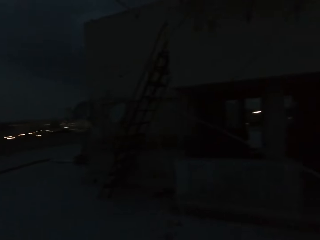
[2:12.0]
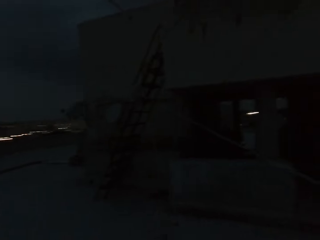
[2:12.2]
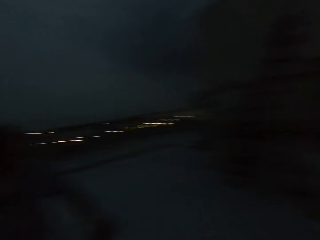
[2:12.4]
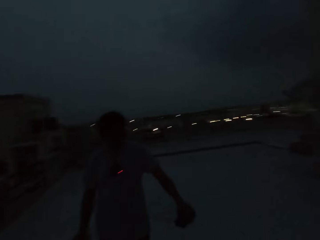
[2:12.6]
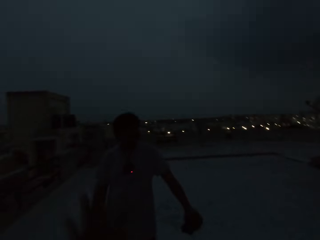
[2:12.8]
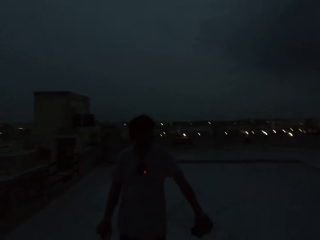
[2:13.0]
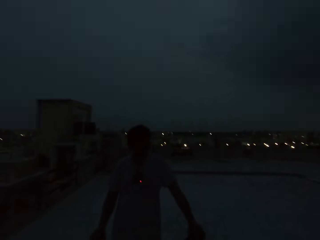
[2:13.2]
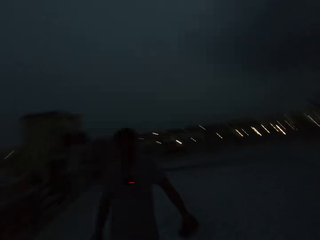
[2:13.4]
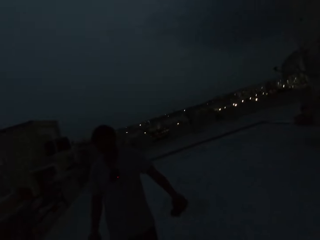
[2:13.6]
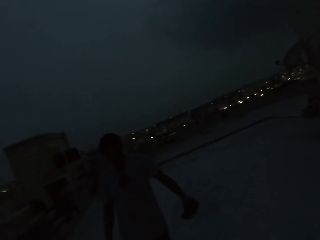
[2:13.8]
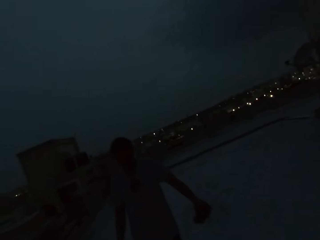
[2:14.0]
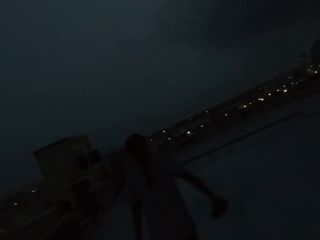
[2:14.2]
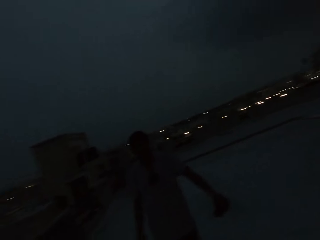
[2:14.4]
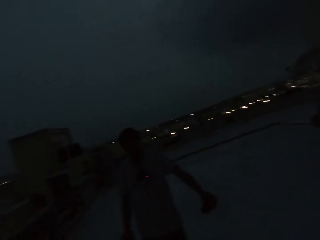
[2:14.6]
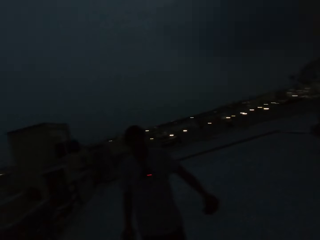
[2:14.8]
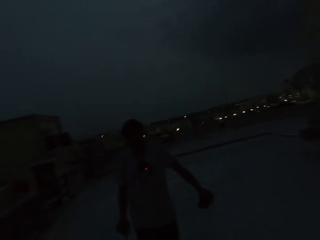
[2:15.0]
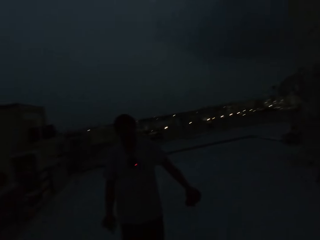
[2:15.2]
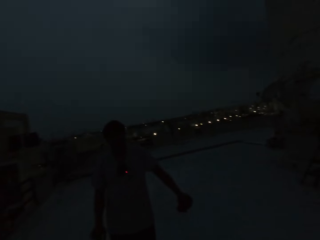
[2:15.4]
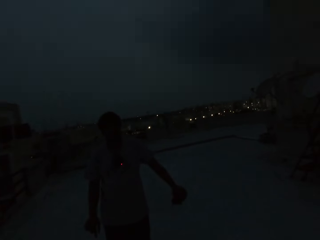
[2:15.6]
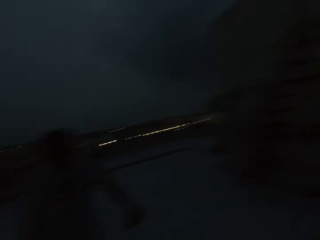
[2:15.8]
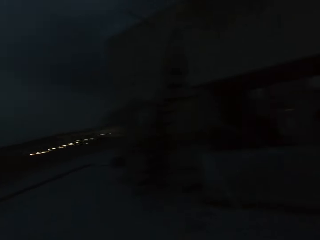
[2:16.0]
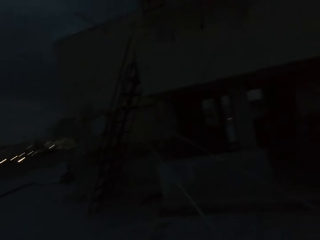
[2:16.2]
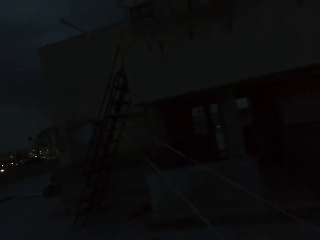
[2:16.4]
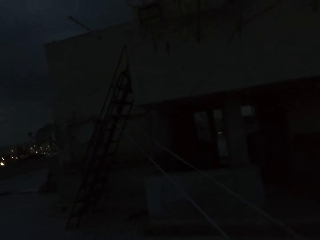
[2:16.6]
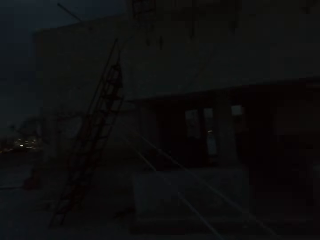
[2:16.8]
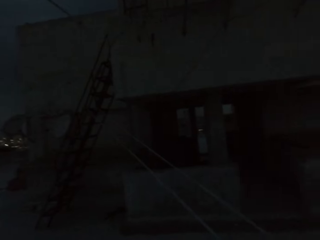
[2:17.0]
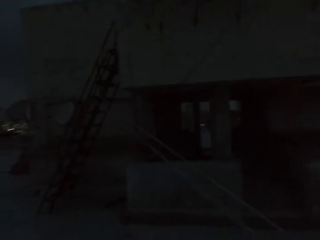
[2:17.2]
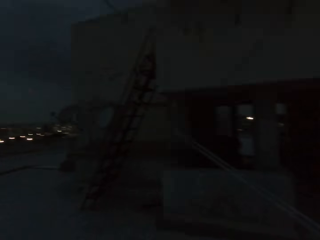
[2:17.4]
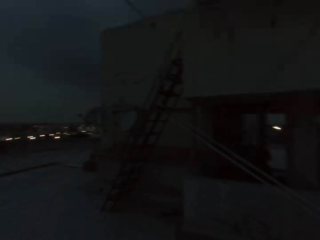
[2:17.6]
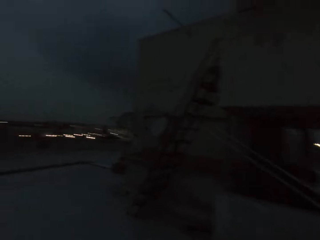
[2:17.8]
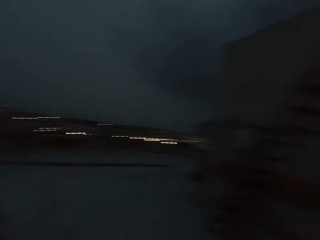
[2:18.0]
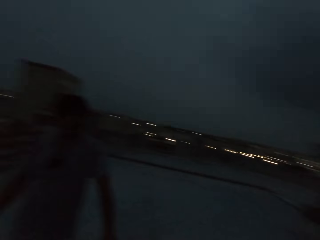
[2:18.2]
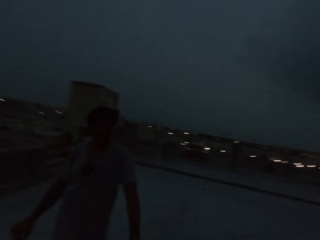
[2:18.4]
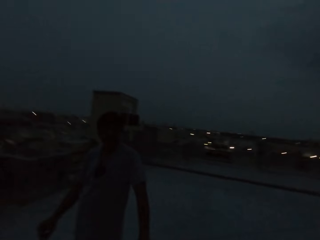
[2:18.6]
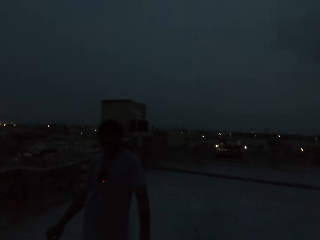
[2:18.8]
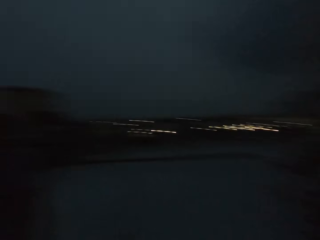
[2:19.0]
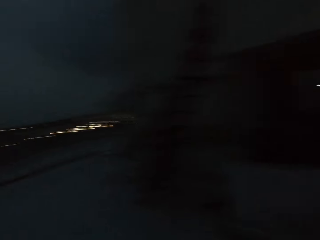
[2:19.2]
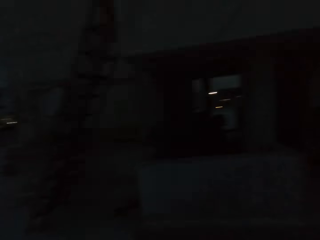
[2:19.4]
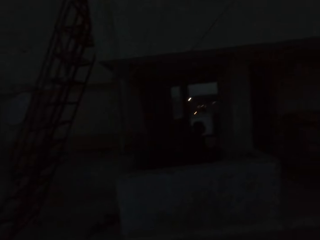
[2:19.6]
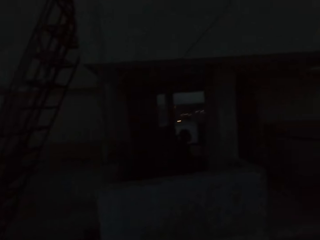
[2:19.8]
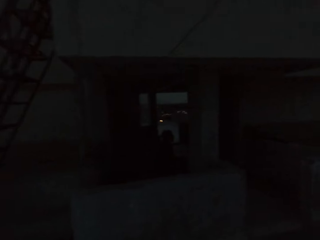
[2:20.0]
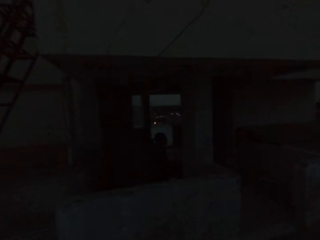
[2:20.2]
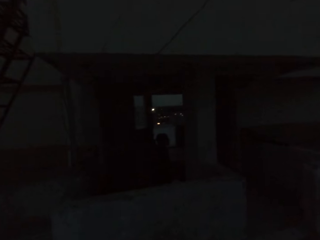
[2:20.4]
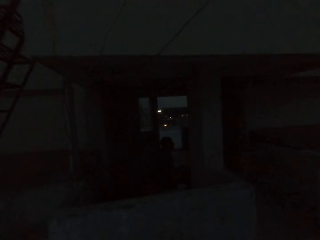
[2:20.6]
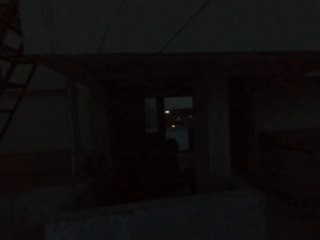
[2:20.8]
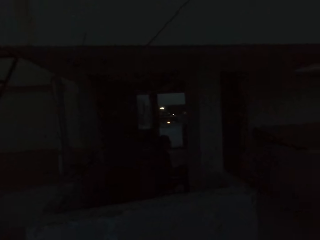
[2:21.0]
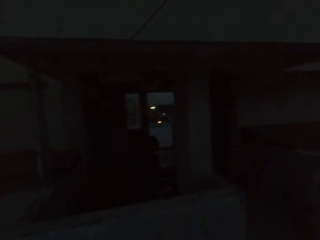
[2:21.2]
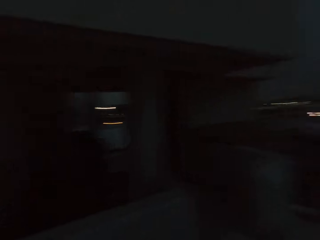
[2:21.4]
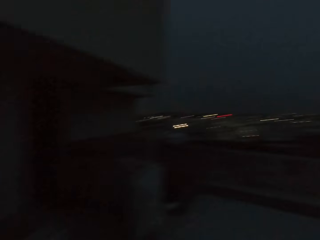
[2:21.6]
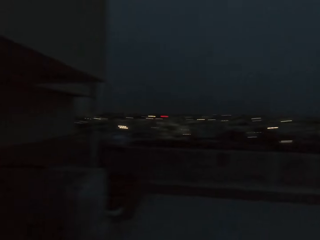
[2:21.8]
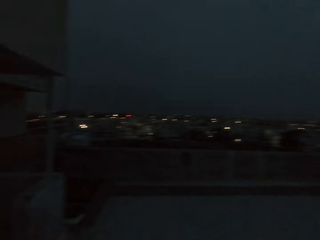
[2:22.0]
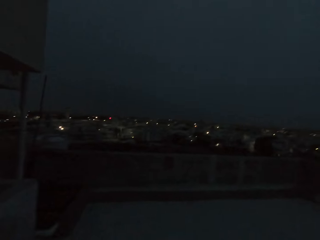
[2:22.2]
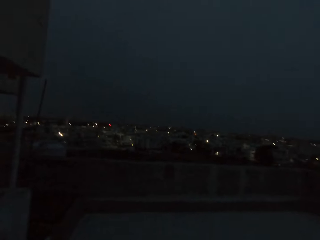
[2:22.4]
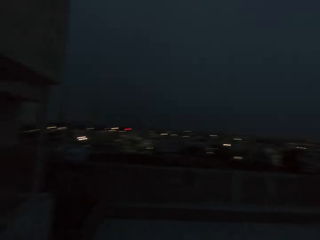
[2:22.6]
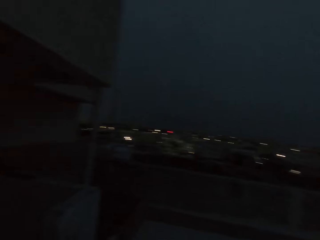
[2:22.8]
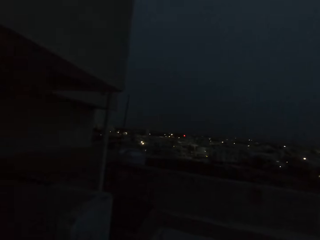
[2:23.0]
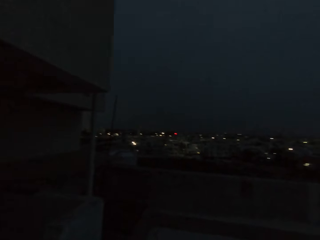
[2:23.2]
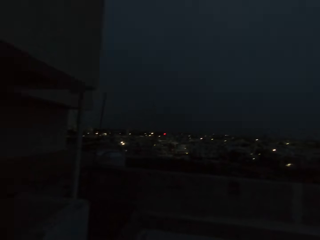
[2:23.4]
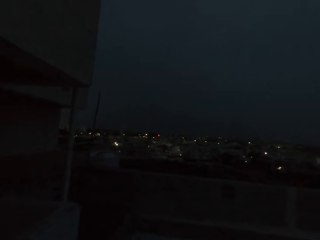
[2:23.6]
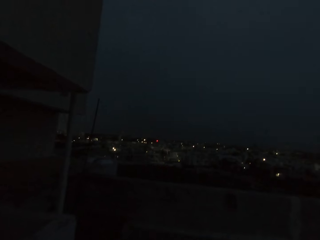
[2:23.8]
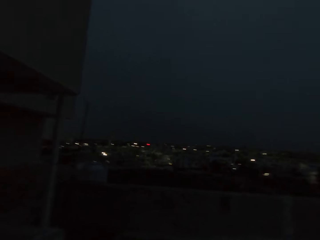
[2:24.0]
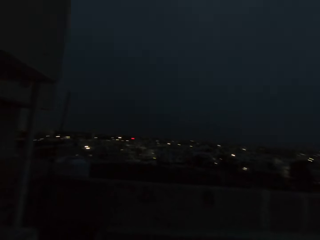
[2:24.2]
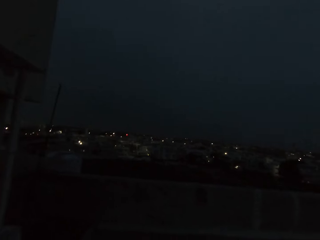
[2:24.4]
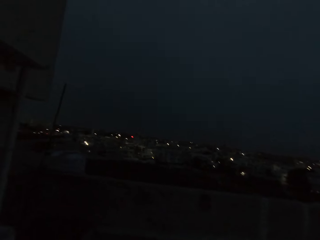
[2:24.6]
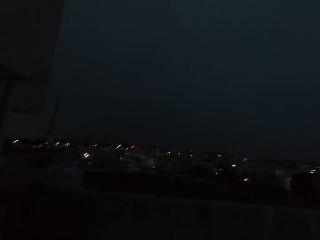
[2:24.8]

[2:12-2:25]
The camera wearer walks around. They converse with a girl.

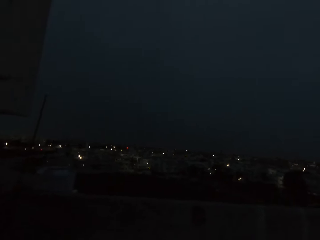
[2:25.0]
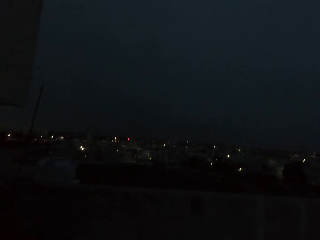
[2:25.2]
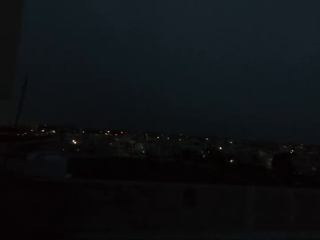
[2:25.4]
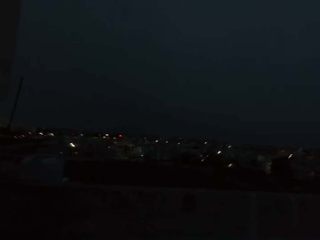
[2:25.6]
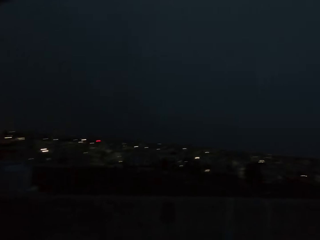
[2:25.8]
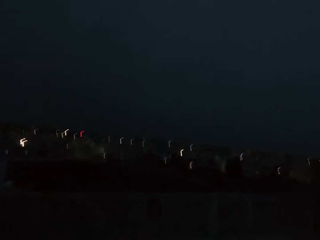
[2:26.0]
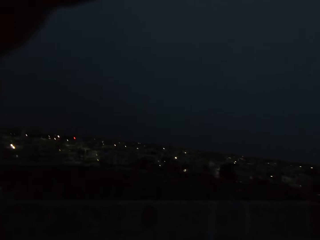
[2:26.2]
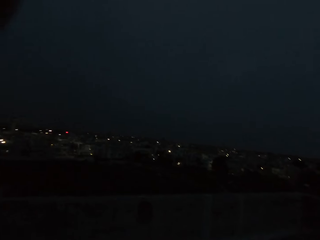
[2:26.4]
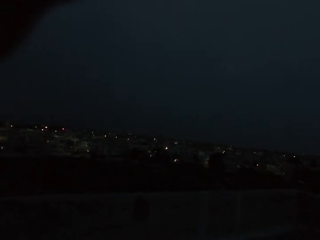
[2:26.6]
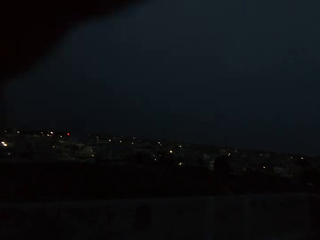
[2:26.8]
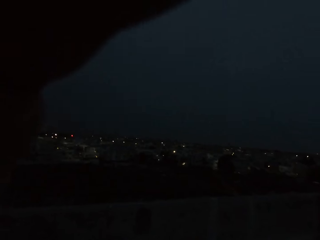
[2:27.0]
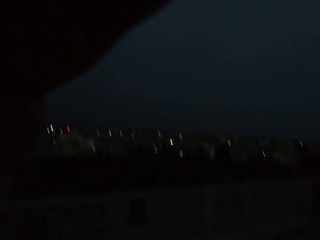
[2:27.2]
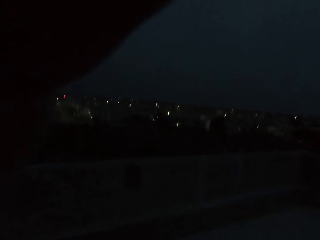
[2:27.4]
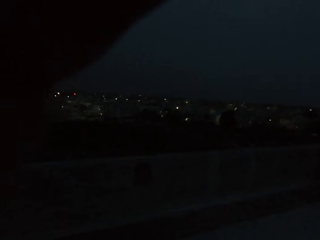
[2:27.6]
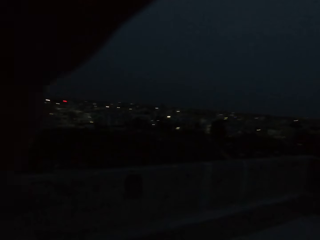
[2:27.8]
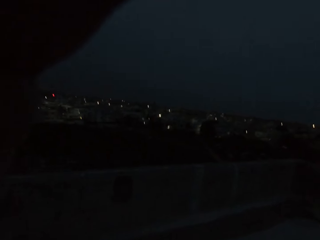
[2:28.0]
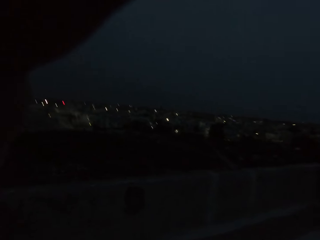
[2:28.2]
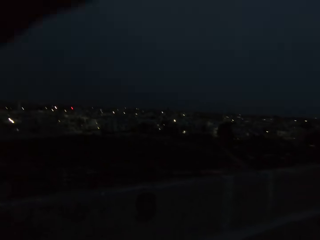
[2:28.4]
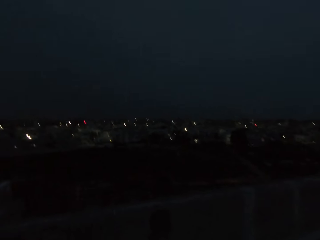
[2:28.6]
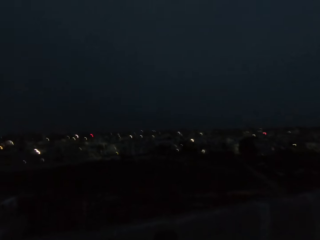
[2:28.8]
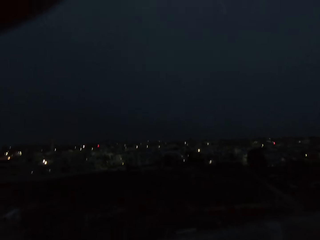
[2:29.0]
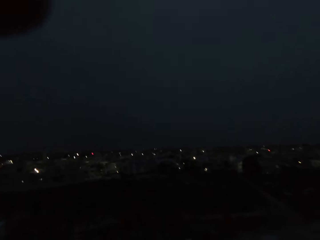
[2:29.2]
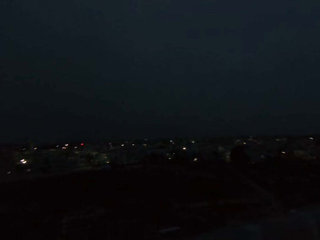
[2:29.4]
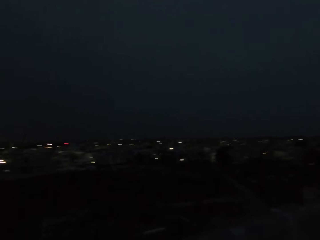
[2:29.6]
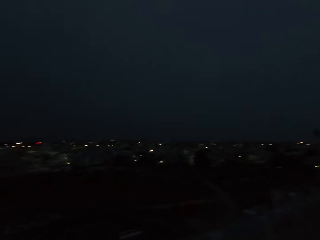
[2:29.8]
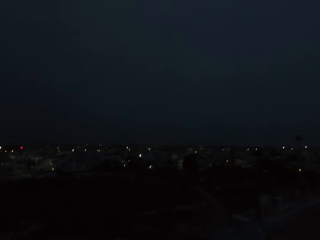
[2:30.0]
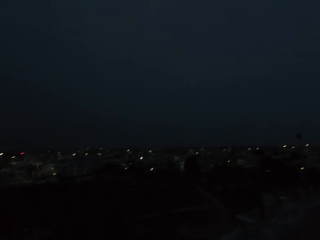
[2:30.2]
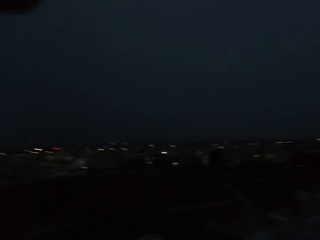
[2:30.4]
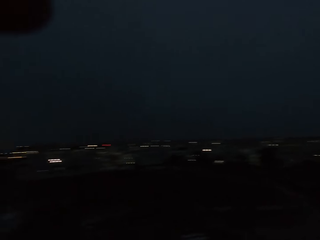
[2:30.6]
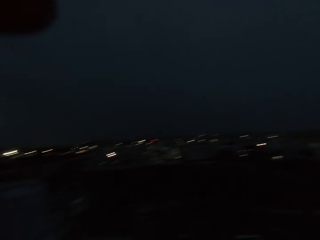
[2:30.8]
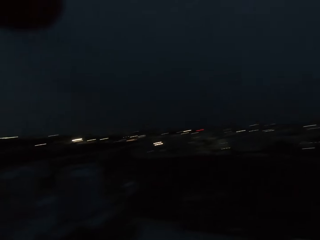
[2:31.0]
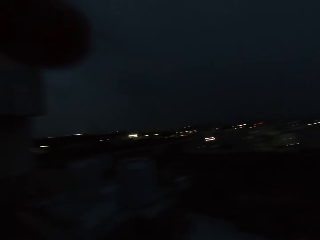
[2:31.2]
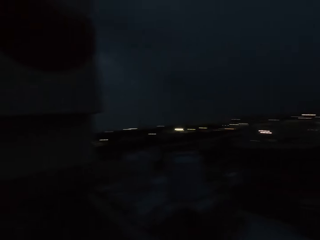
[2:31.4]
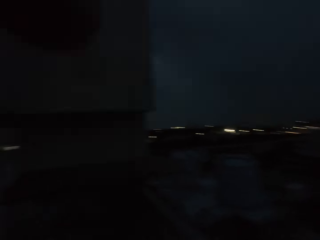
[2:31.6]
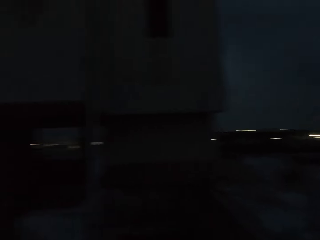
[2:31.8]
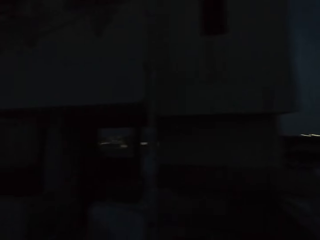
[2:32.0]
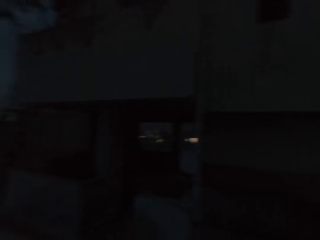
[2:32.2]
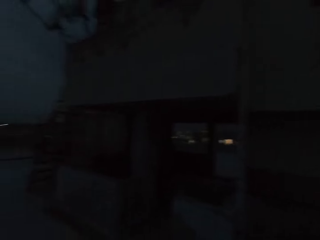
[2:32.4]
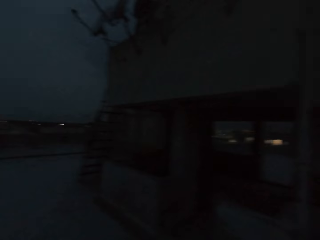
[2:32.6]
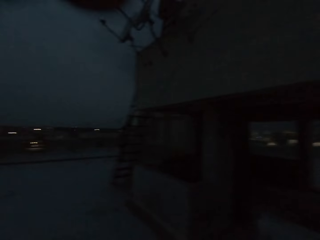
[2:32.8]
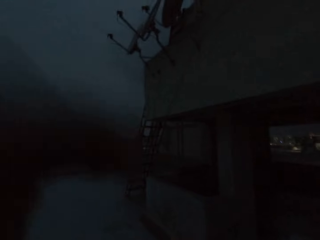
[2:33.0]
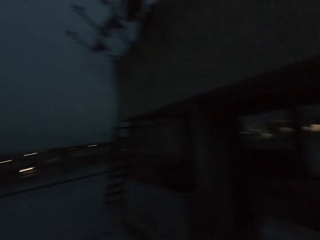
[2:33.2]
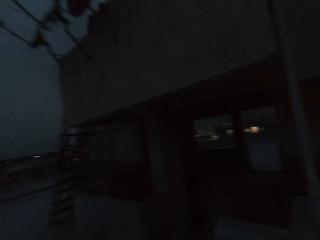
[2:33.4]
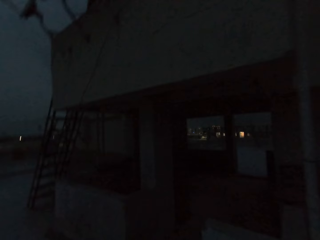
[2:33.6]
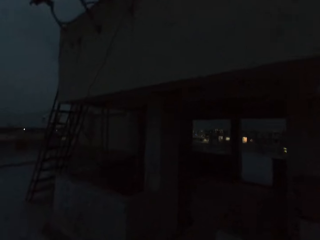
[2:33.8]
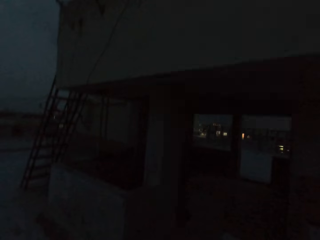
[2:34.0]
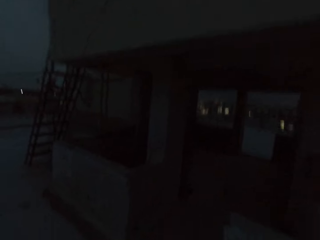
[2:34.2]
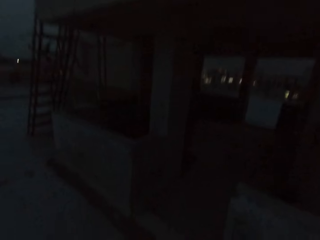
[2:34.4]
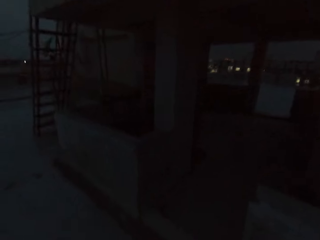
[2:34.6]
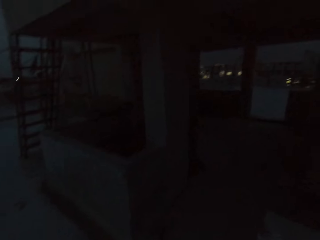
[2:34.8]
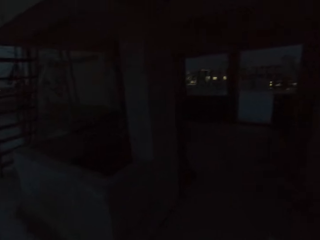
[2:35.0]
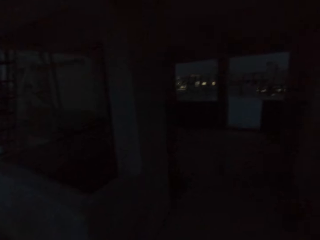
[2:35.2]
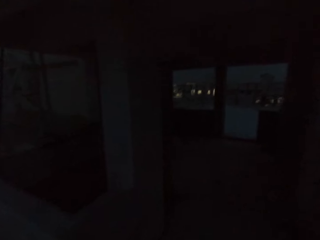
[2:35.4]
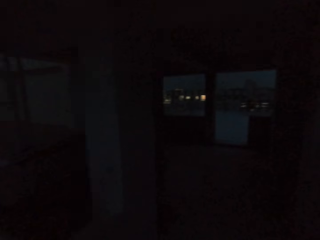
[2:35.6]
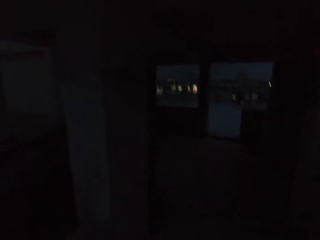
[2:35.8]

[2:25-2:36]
The camera wearer adjusts his camera with his left hand. He lowers the hand. He looks around and walks around.
